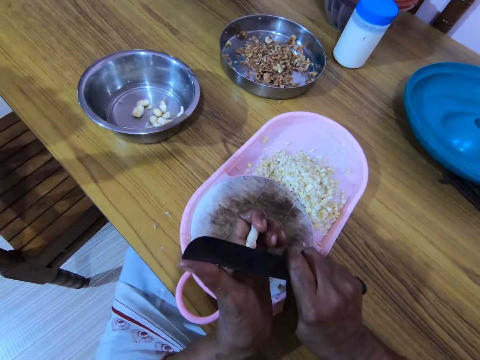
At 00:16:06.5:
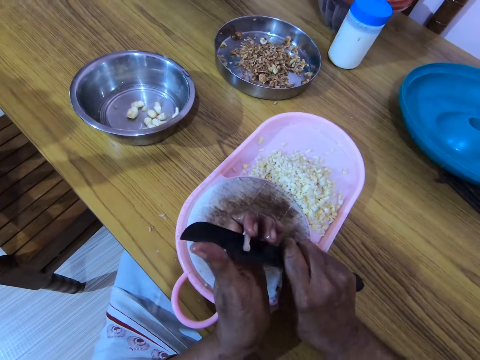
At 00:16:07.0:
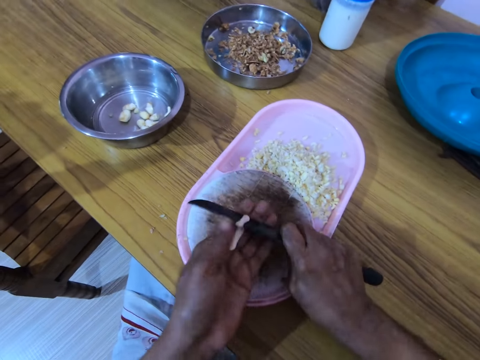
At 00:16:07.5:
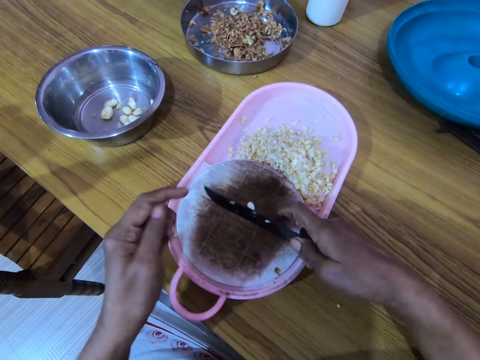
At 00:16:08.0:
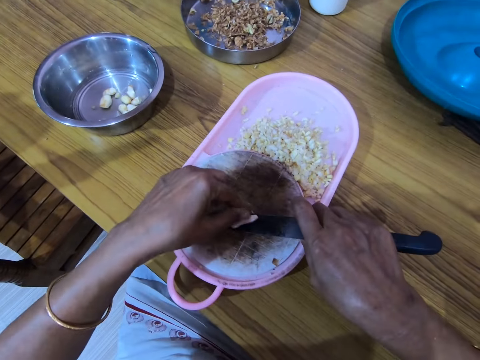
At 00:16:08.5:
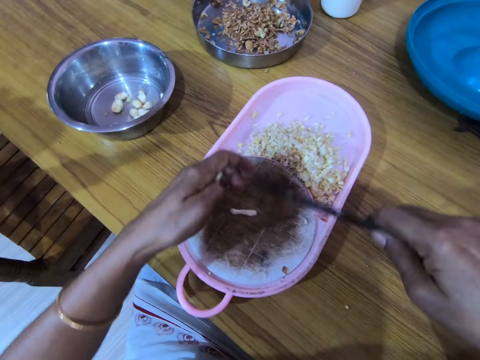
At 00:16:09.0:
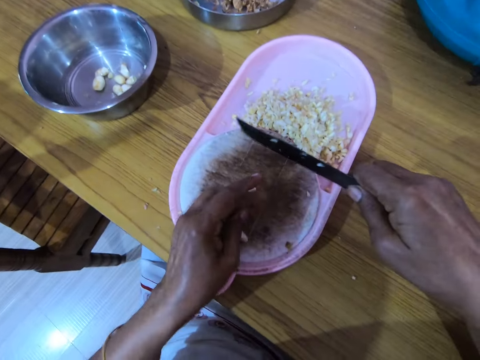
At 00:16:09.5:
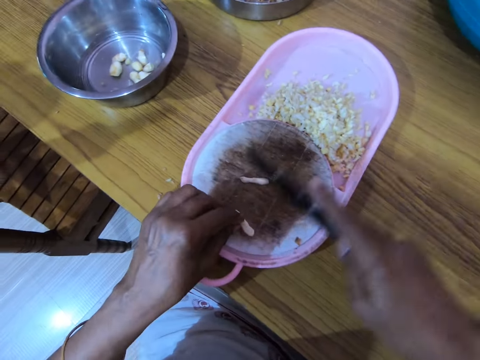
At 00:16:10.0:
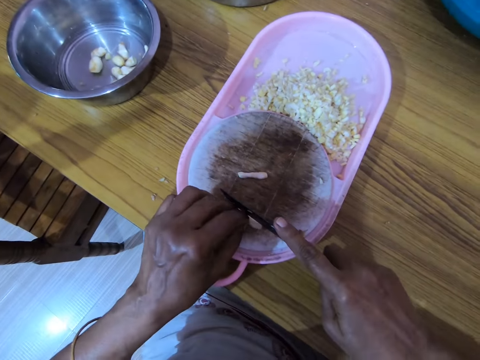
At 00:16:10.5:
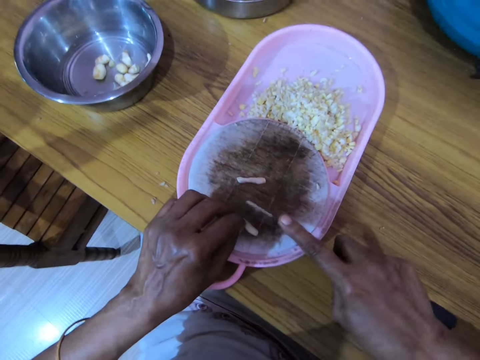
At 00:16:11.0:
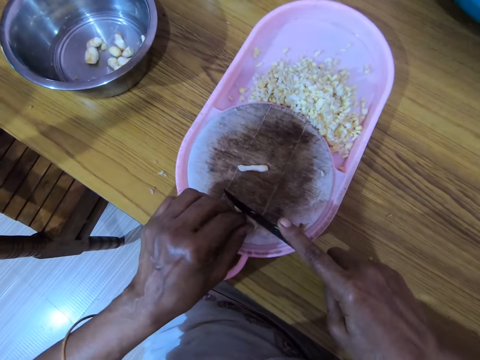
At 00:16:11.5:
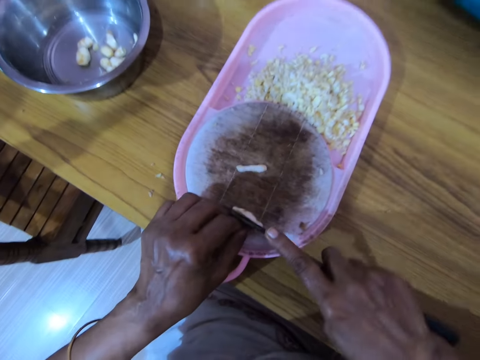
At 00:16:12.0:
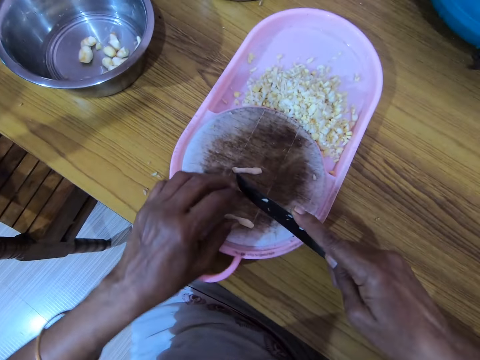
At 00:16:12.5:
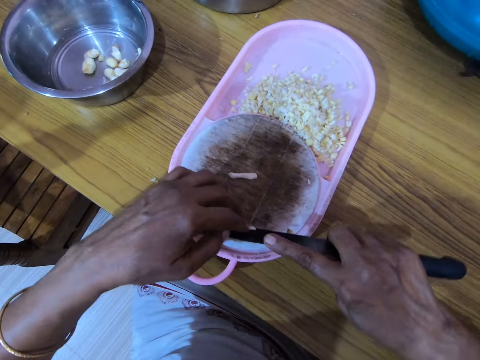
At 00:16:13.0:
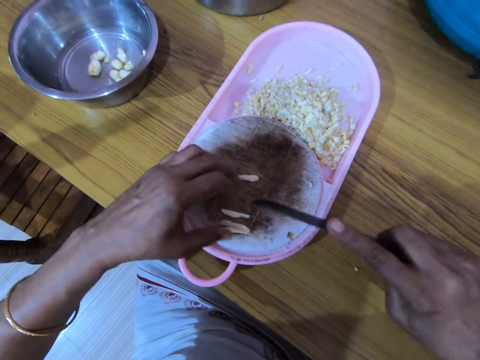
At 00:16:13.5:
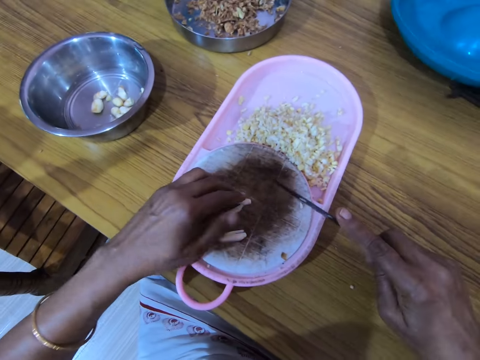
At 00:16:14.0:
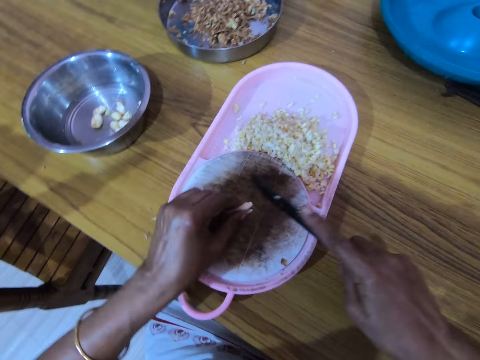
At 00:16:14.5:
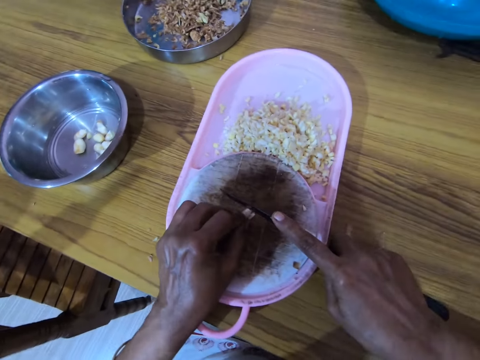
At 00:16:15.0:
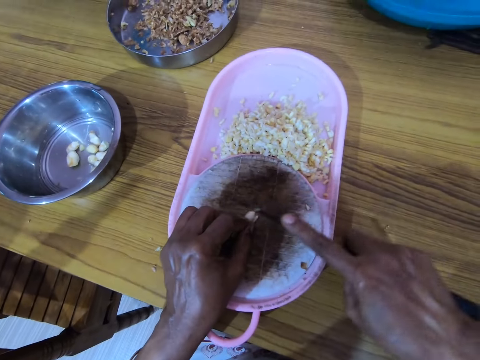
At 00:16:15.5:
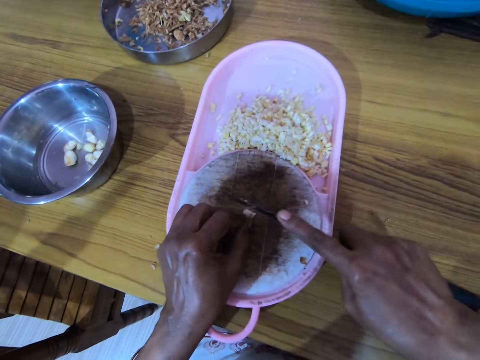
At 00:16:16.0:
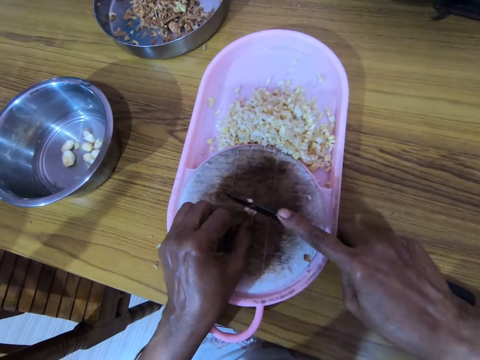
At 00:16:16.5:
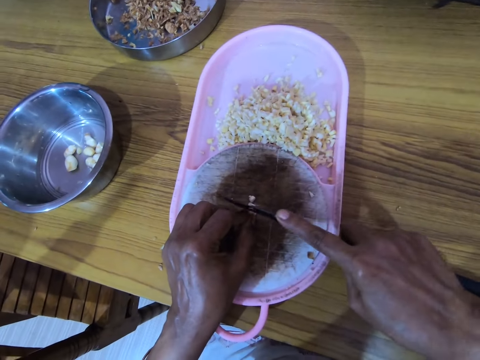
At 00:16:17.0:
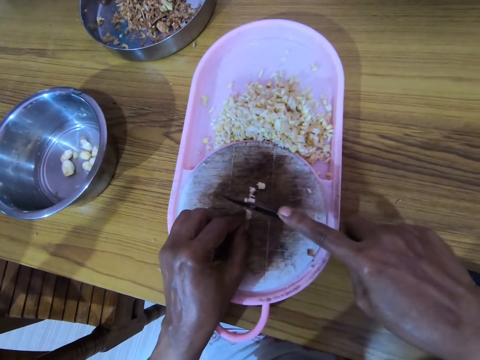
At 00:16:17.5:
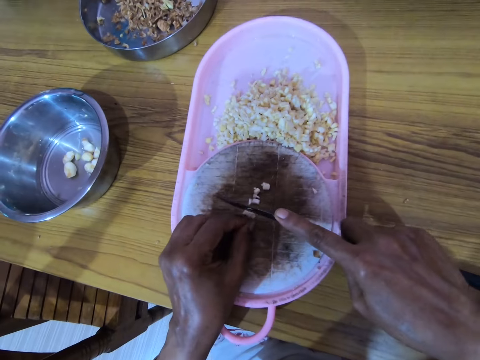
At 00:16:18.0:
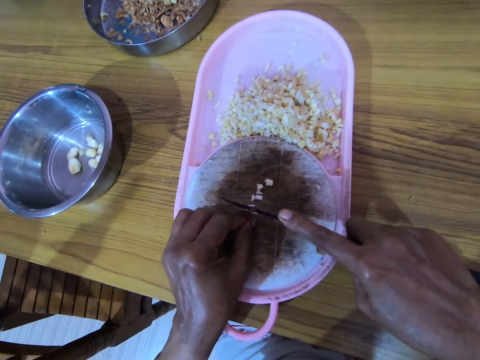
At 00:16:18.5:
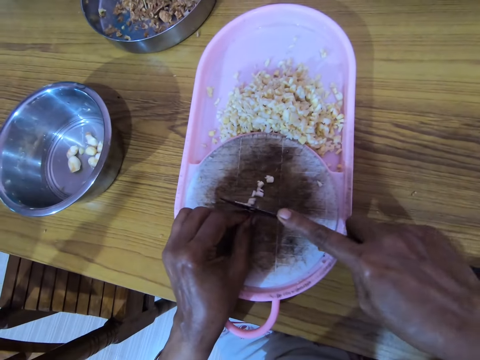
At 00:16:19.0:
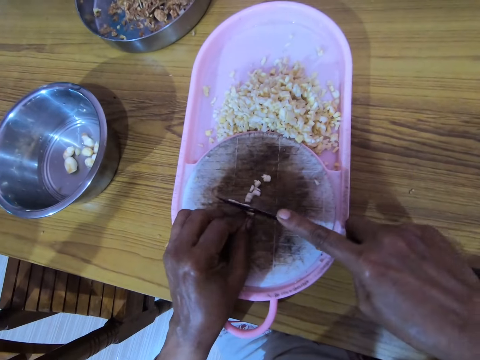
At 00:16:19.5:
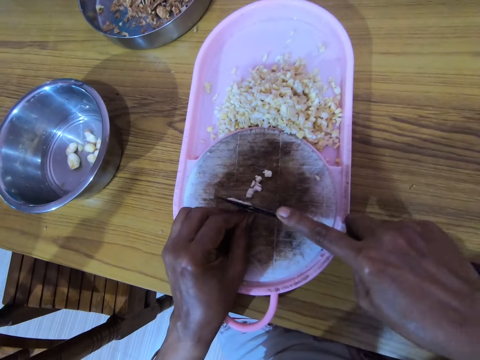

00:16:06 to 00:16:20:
The camera wearer cuts the cashew nut with a knife. They put the ingredient down. They chop the cashew nut with the knife.

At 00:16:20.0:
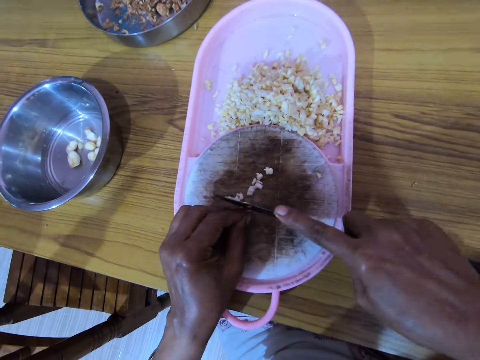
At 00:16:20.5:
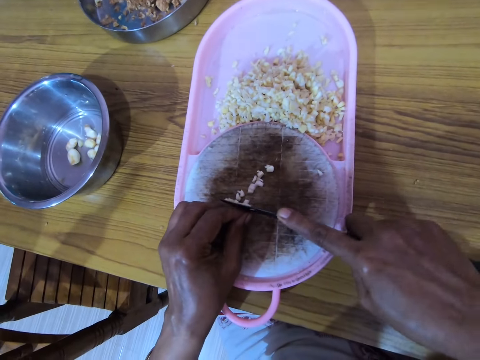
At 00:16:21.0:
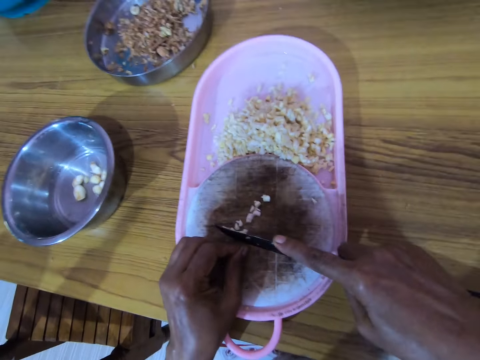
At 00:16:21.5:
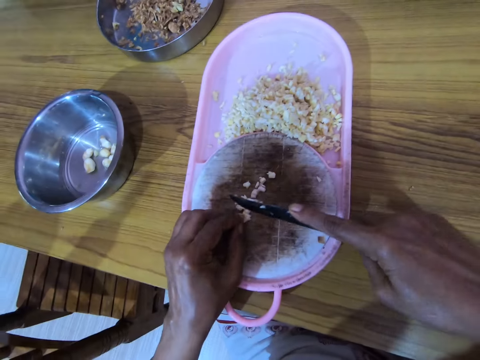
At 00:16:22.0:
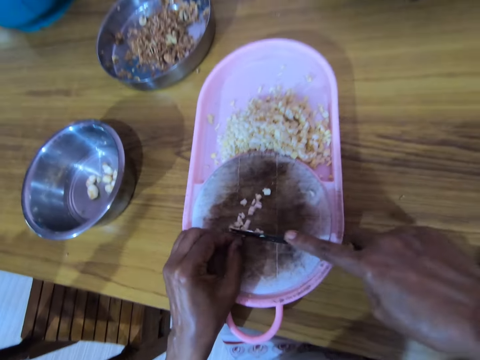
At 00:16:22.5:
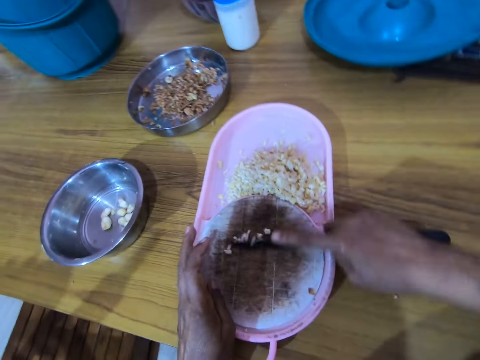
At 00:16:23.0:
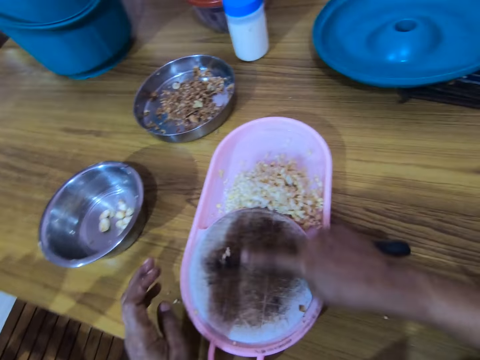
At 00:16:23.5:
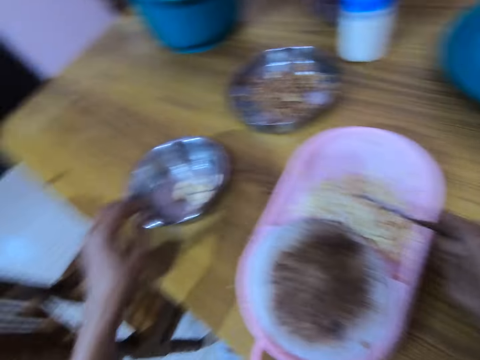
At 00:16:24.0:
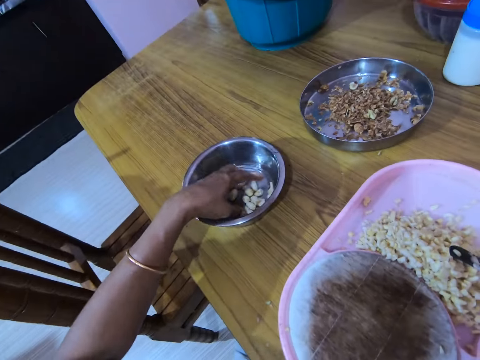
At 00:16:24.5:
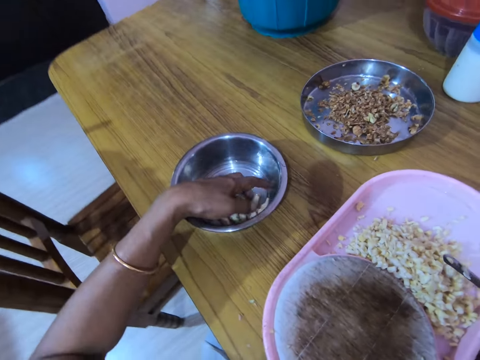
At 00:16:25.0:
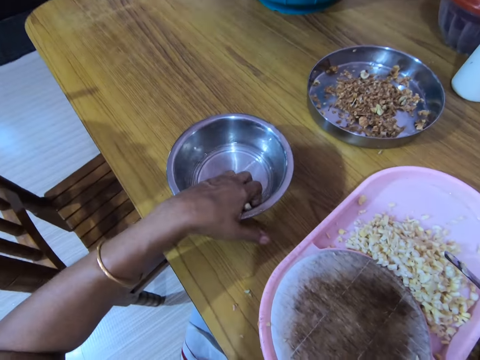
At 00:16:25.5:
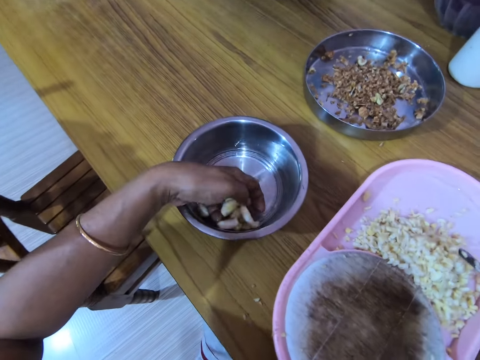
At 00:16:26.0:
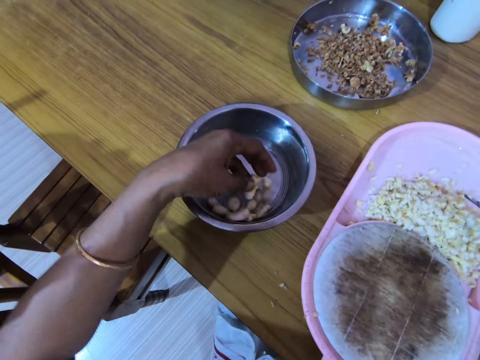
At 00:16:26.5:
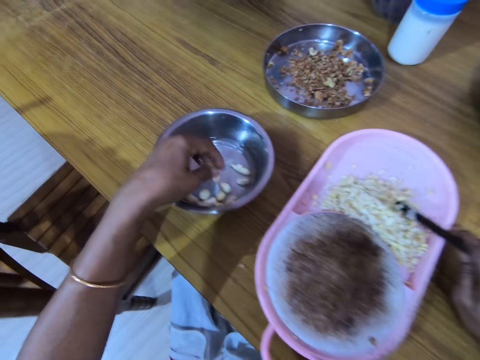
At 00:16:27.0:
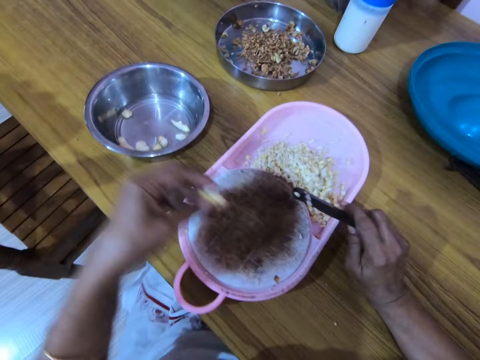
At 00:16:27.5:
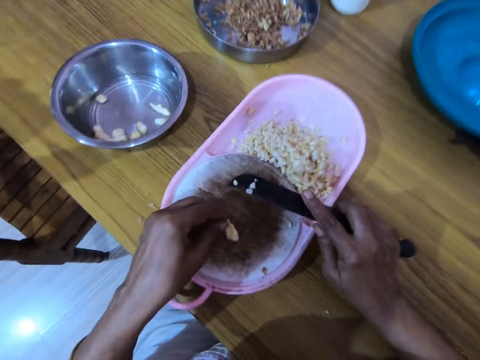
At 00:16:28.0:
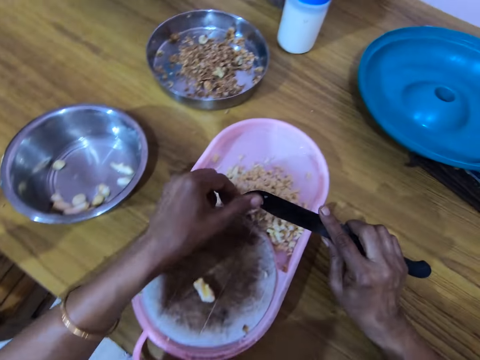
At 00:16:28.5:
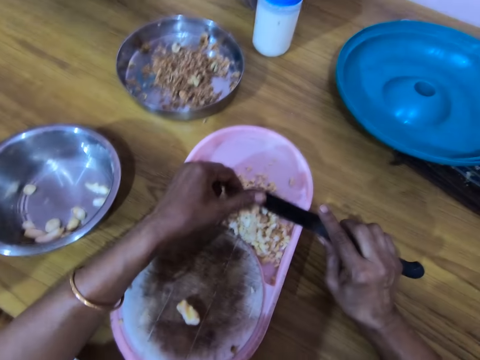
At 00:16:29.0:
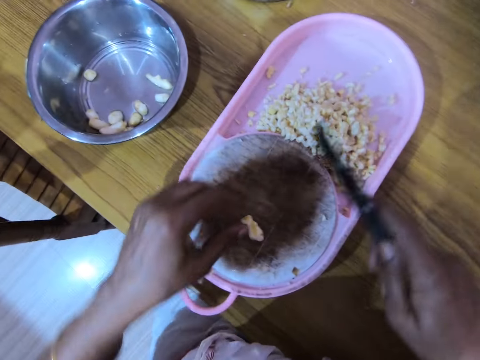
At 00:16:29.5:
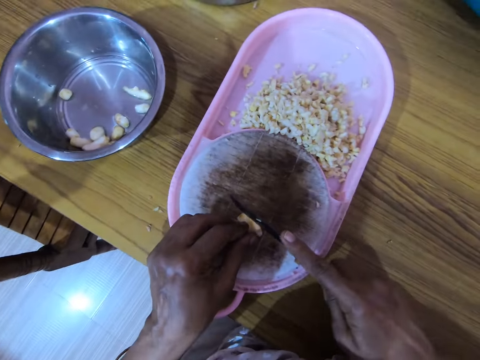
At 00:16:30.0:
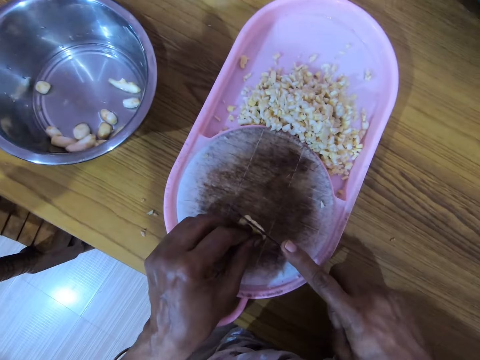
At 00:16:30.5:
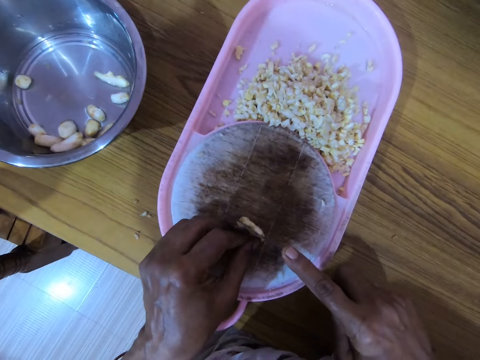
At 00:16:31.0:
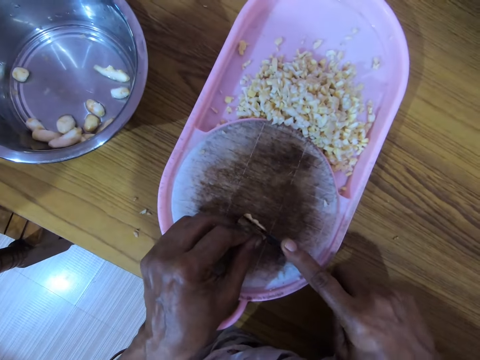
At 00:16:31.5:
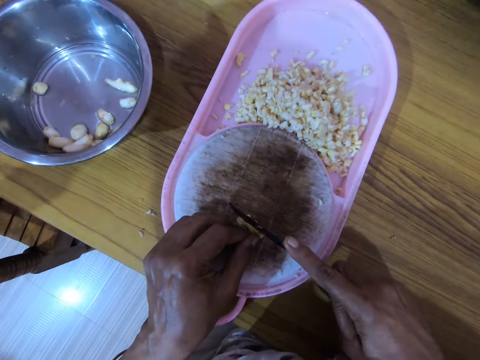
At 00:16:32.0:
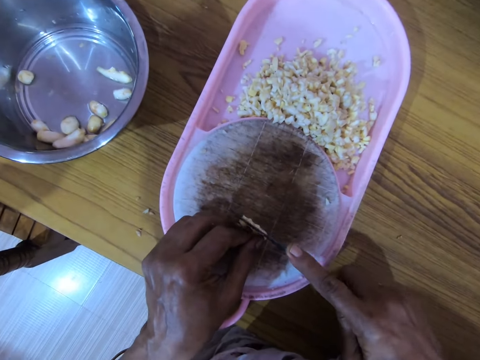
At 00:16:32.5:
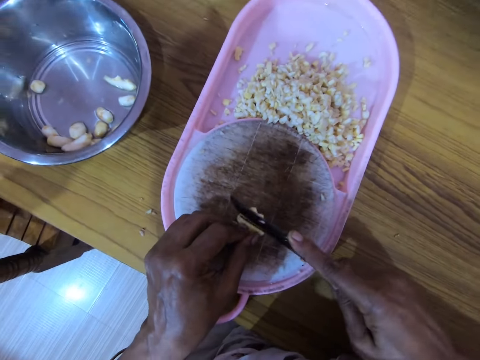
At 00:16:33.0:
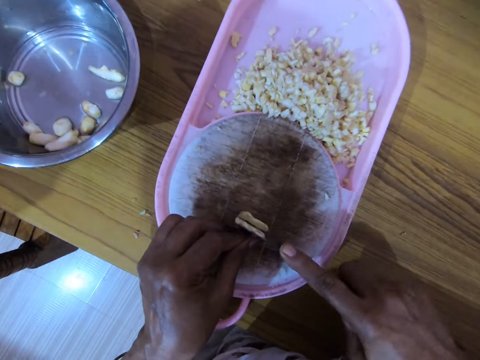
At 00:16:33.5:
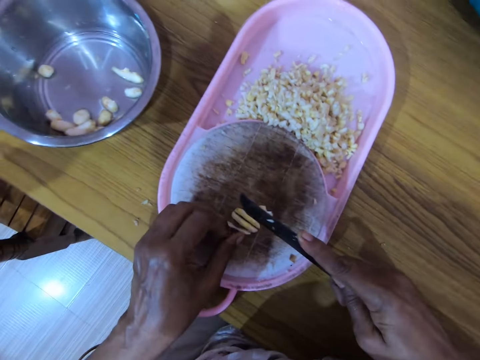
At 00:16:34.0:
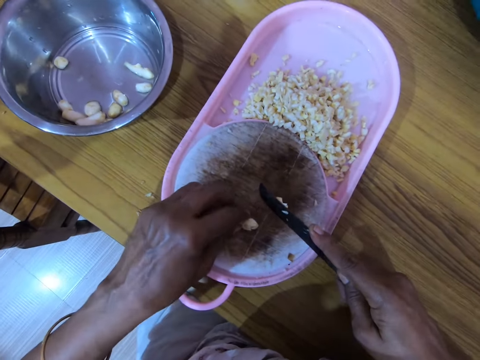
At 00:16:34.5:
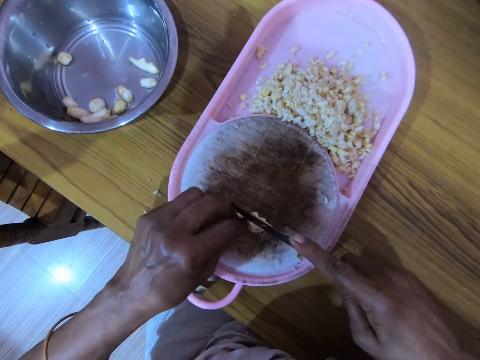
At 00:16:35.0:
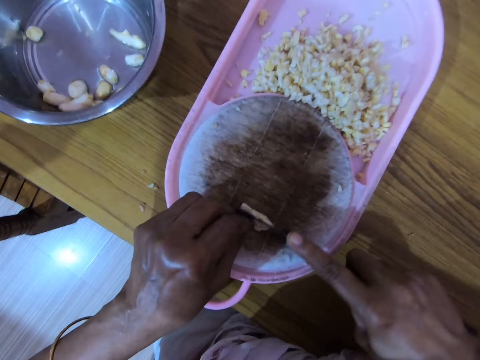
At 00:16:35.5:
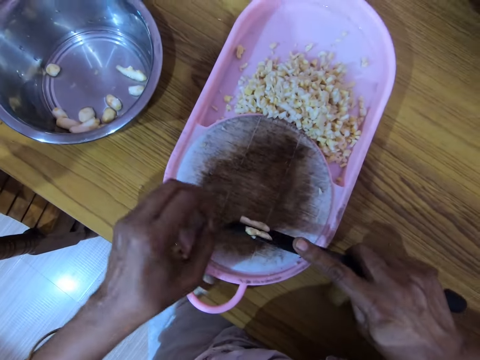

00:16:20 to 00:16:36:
The camera wearer pushes the ingredients to the bowl. They place the cashew nuts in the container. They pick a cashew nut. They put the ingredient down. They wipe the ingredient in the knife. They chop the cashew nut with the knife.
